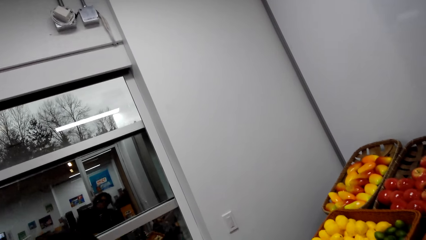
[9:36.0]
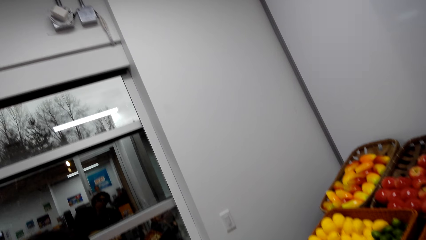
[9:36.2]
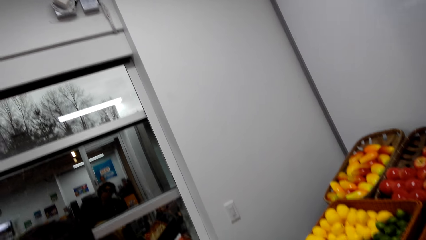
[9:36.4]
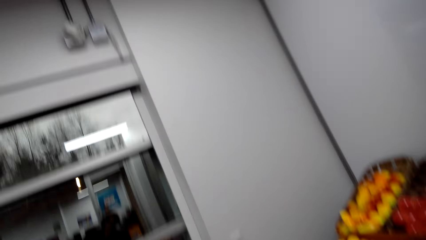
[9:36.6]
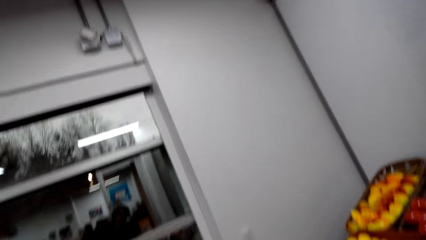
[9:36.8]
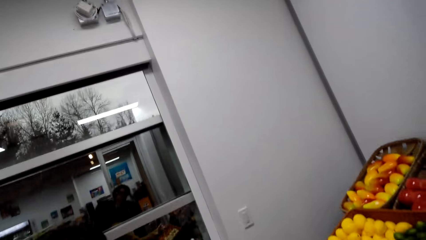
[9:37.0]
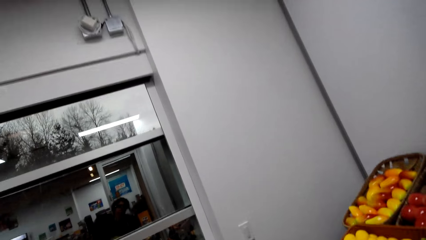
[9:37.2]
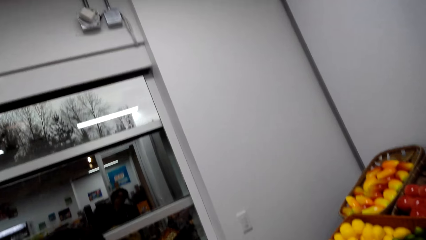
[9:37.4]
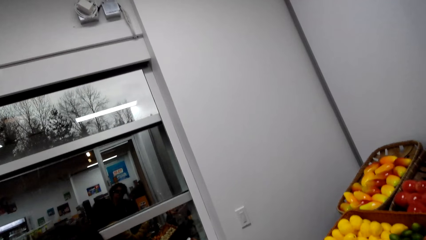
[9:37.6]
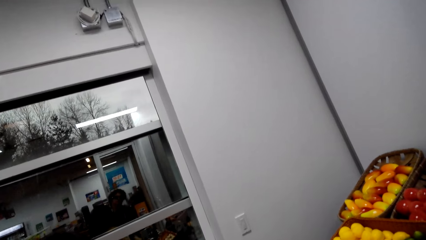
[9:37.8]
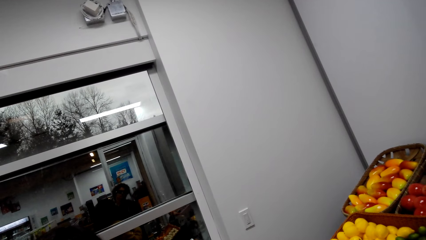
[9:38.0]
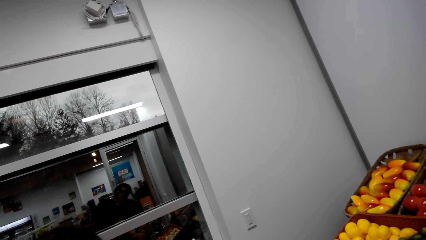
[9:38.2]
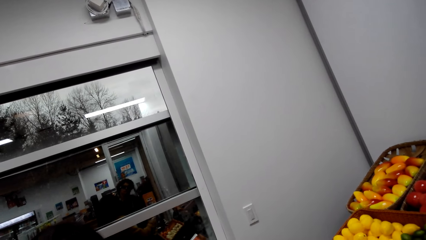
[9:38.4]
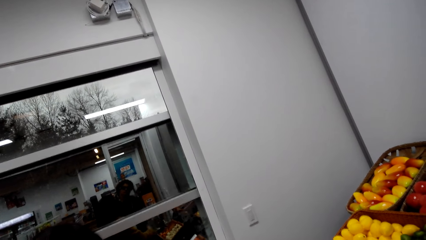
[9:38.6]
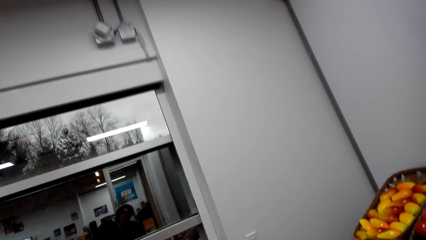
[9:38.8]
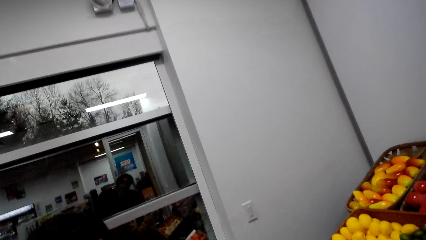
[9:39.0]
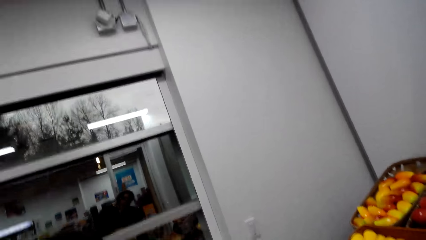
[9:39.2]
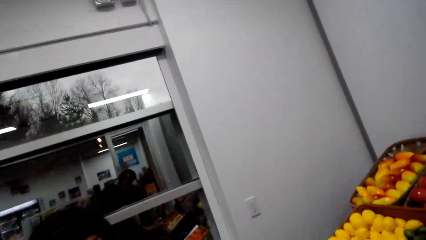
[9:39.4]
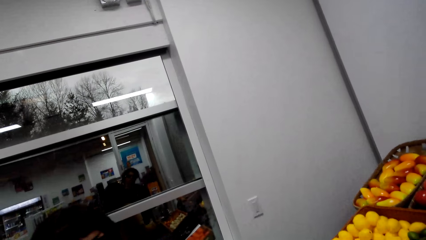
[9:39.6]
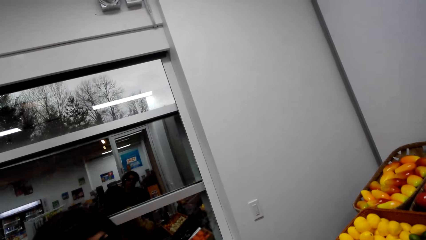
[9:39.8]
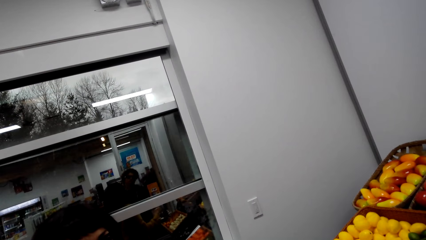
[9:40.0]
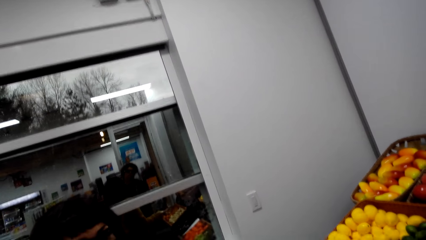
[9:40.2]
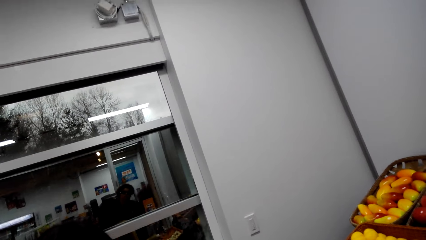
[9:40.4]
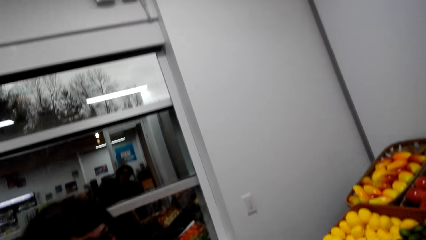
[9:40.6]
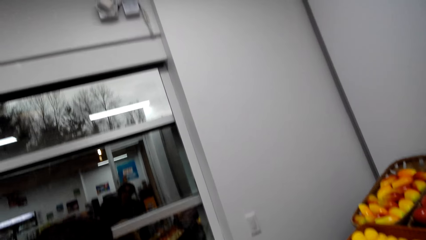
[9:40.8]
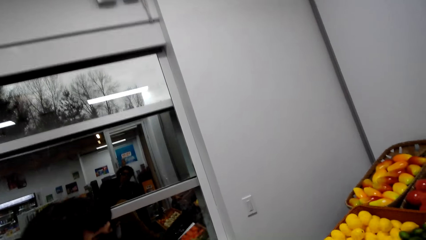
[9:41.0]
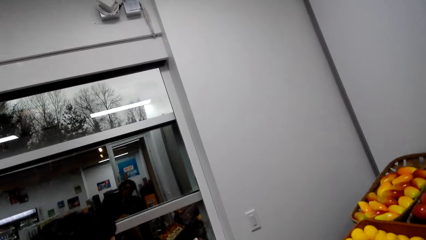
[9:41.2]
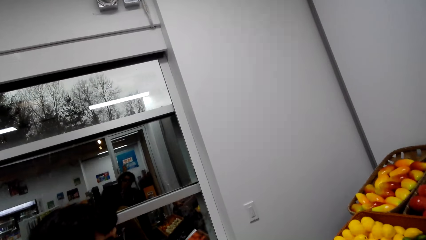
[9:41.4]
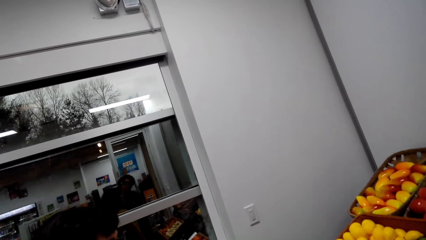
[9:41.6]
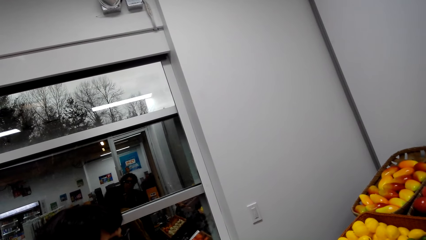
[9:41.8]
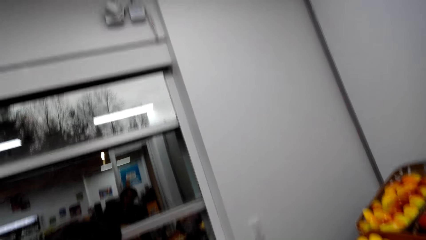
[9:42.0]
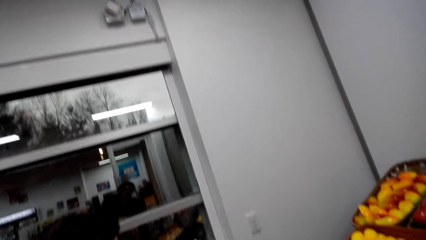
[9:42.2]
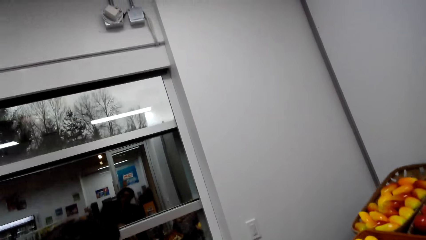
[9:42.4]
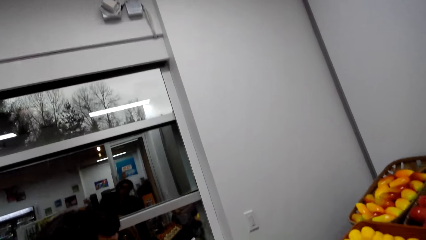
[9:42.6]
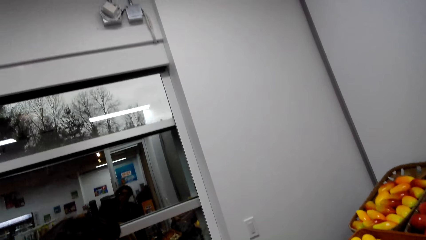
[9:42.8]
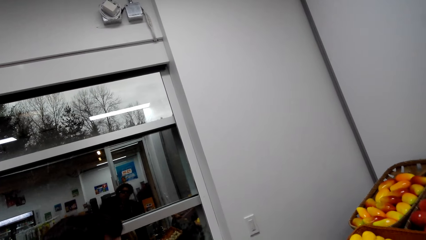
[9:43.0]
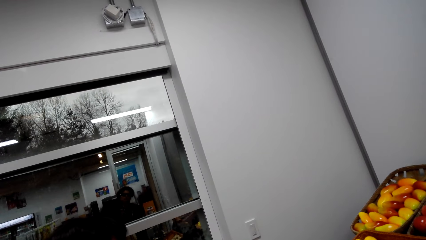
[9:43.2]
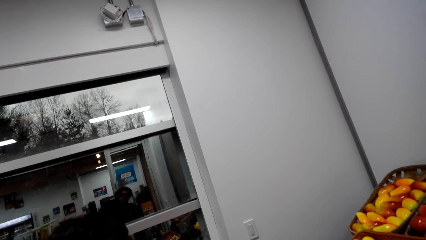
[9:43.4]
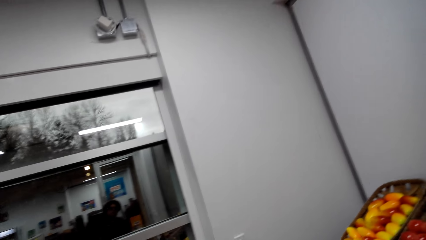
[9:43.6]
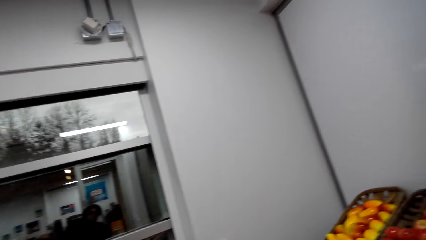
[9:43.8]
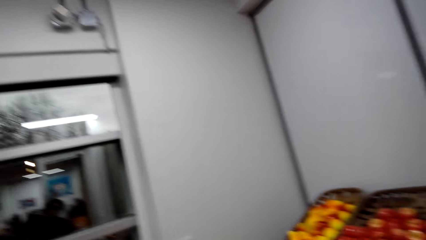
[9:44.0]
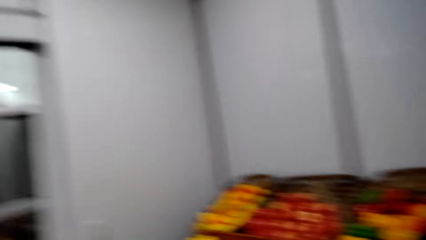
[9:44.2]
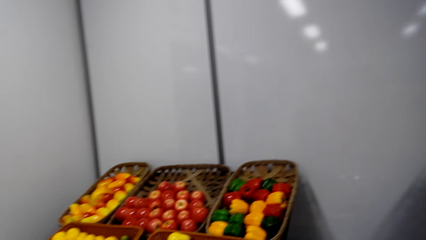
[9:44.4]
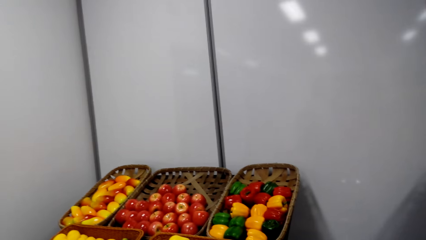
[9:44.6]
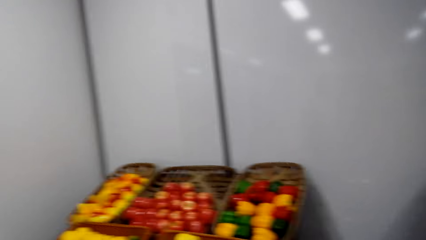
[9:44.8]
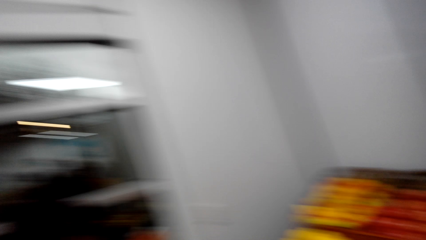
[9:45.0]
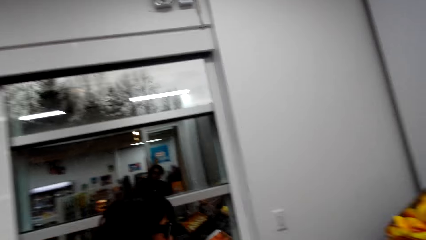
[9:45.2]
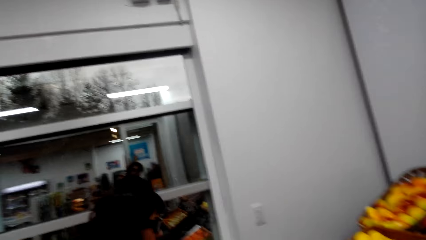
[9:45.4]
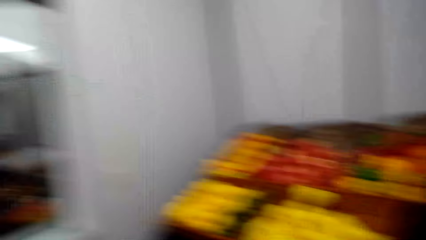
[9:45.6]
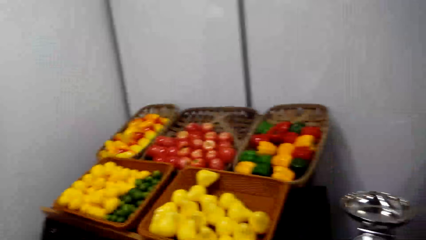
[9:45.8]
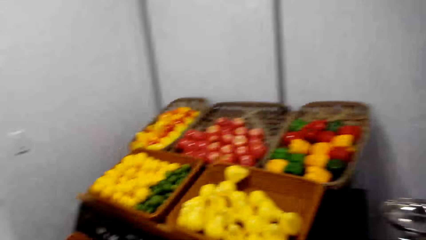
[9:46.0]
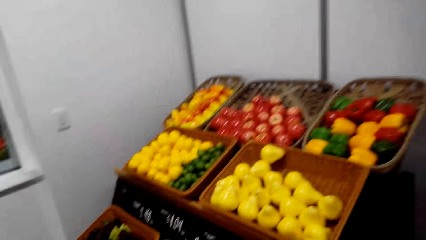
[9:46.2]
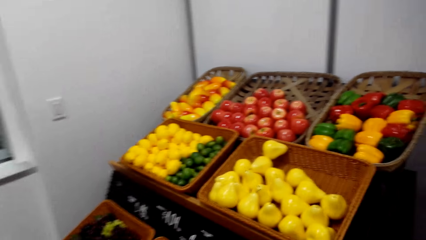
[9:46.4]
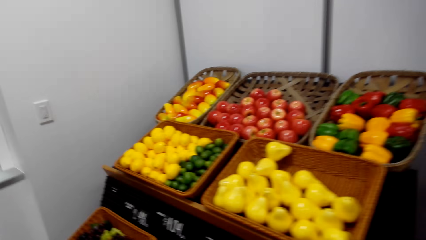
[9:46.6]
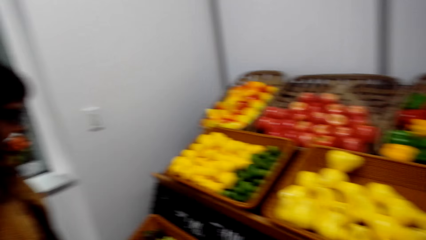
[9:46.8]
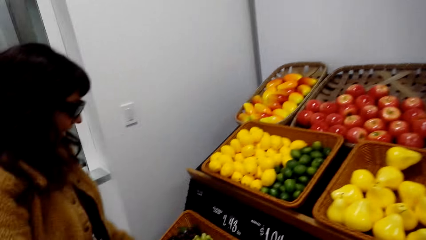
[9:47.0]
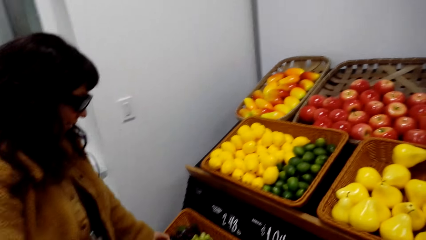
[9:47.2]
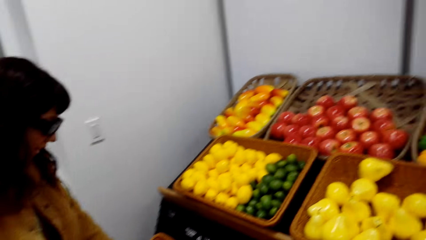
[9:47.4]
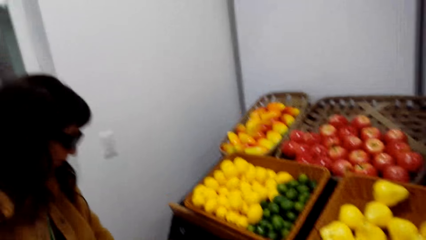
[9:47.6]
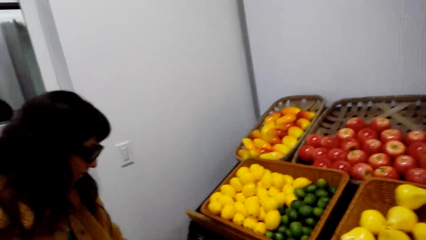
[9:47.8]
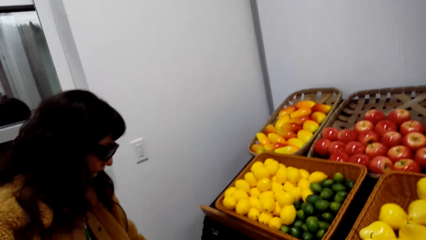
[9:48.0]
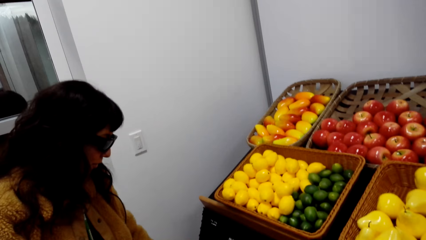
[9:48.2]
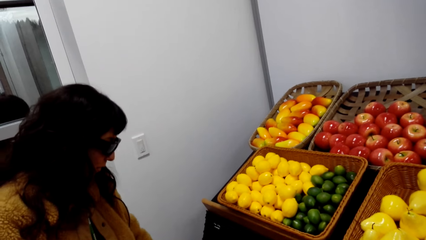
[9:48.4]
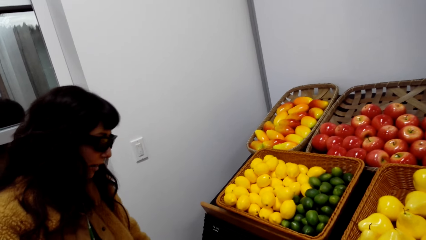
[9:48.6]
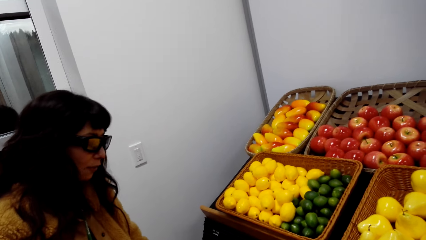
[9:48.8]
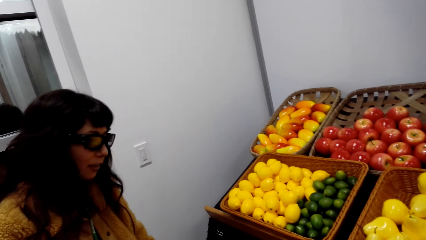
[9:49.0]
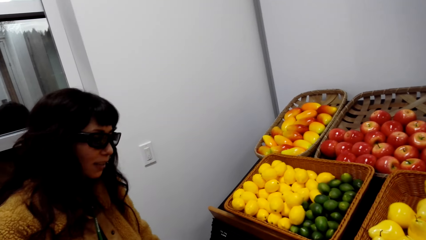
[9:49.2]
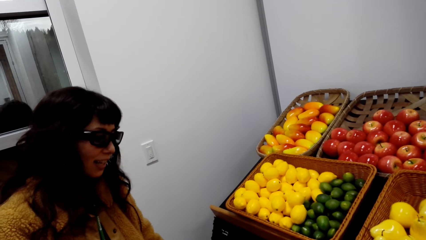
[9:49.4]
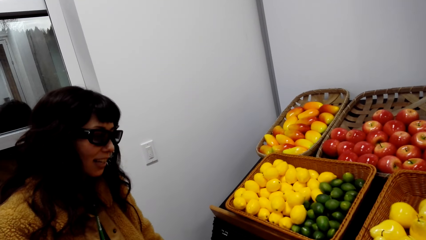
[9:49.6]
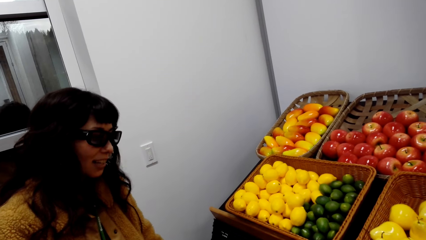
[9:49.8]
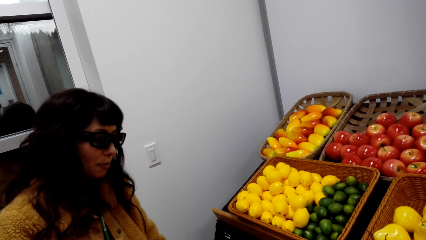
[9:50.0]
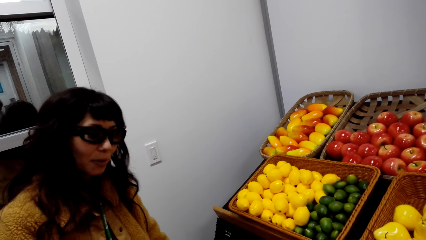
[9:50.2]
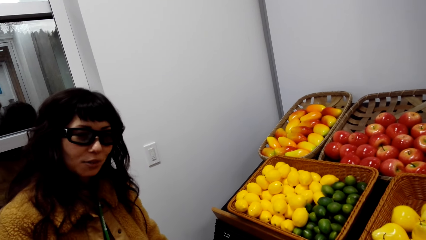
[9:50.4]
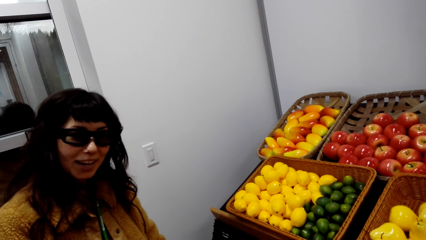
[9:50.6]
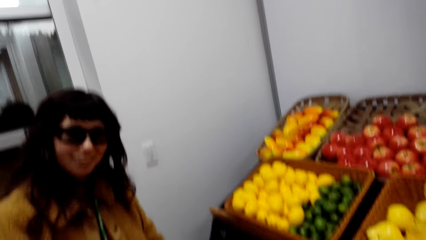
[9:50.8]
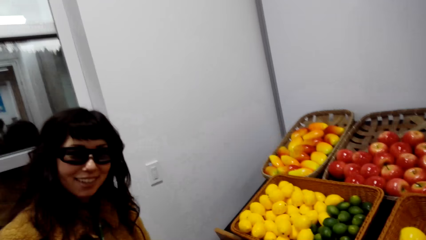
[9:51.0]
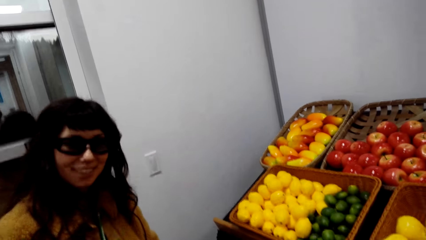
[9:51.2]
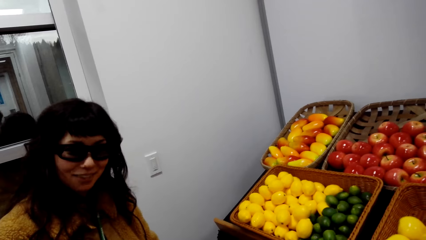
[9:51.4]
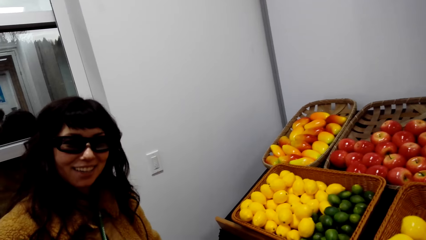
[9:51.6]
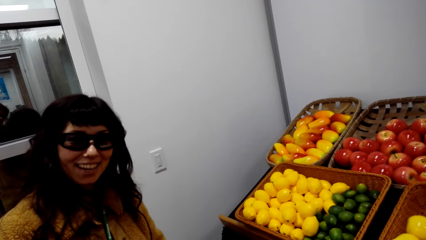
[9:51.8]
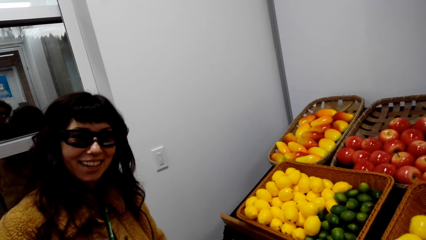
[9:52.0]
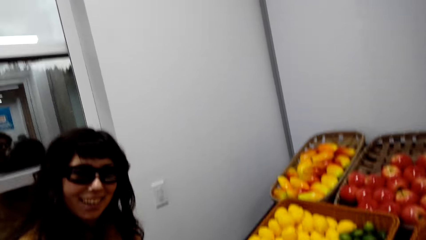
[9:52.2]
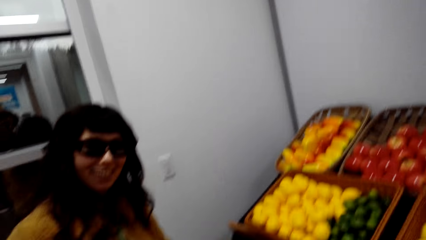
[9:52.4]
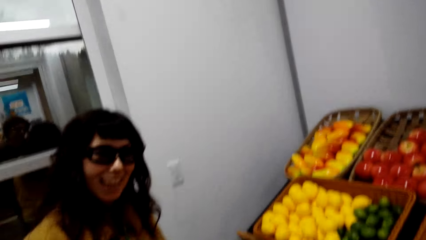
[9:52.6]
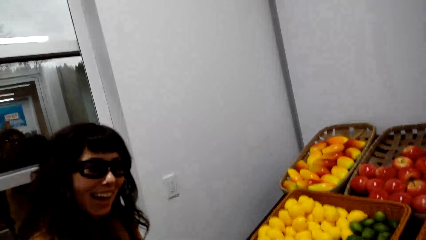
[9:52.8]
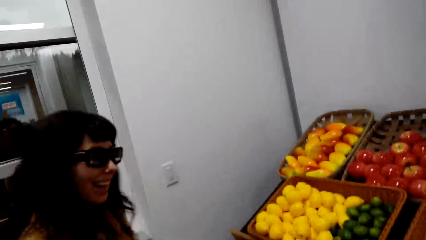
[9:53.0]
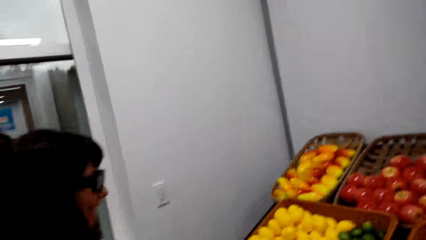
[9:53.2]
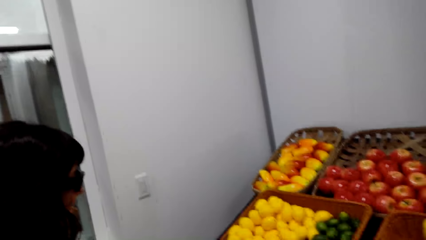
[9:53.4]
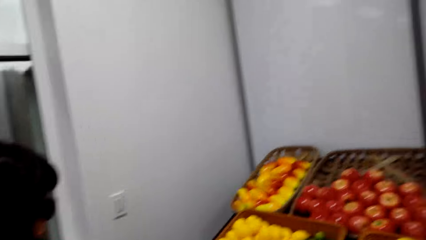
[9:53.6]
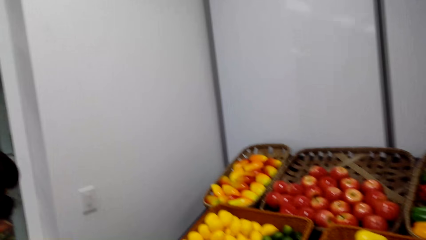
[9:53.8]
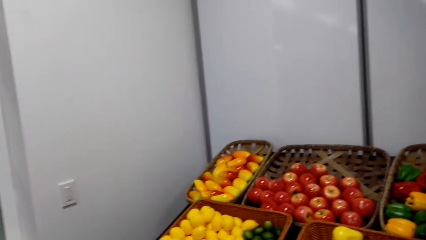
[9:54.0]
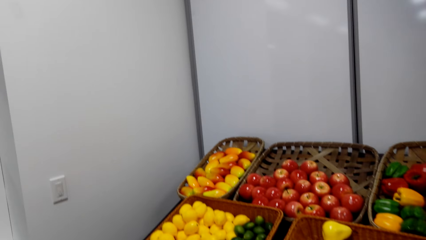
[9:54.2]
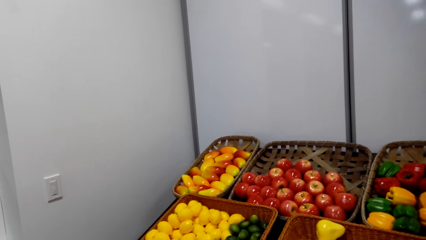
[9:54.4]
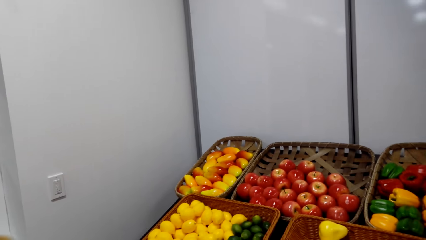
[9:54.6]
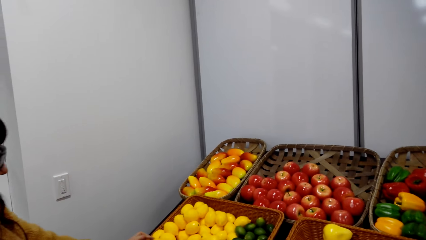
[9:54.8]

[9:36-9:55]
The camera wearer interacts with a person. The person interacts with the camera wearer. The camera wearer interacts with the person. The person interacts with the camera wearer. The camera wearer looks around. The person walks in the mall and interacts with the camera wearer. The camera wearer interacts with the person. The person interacts with the camera wearer and laughs. The camera wearer interacts with the person.
